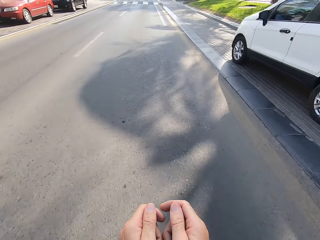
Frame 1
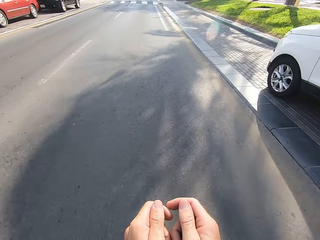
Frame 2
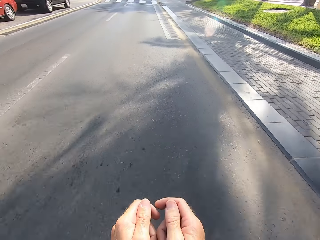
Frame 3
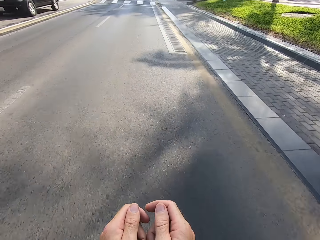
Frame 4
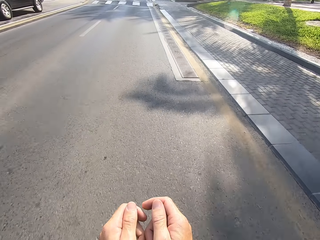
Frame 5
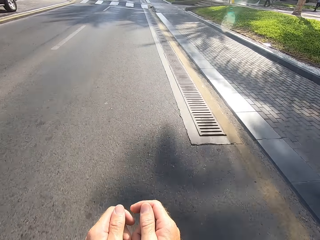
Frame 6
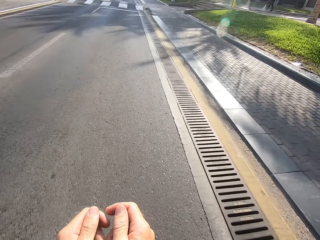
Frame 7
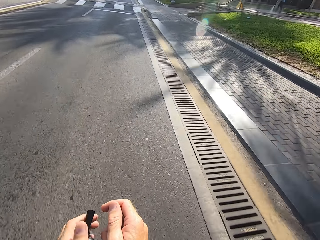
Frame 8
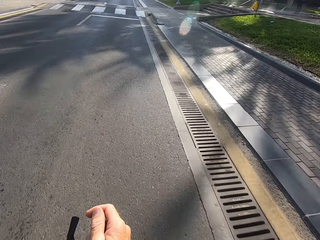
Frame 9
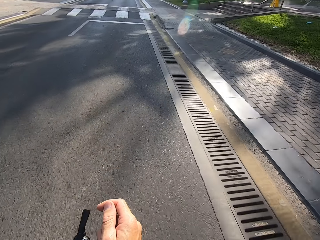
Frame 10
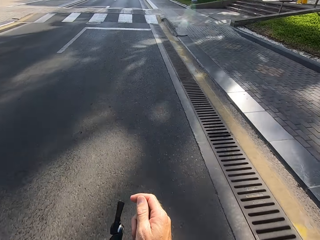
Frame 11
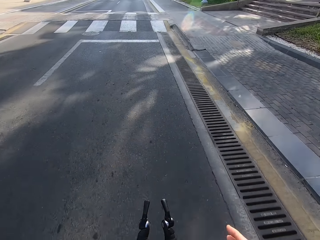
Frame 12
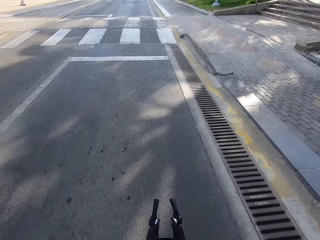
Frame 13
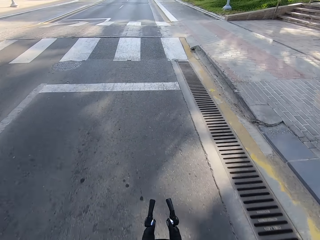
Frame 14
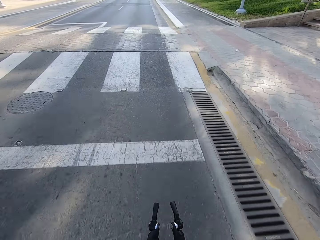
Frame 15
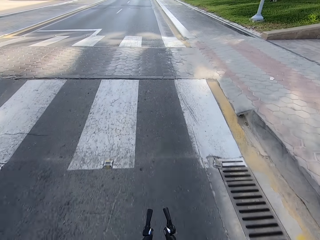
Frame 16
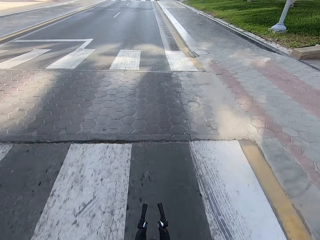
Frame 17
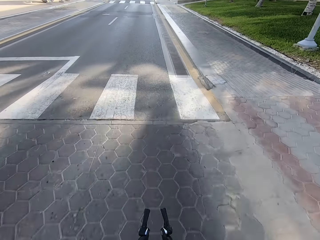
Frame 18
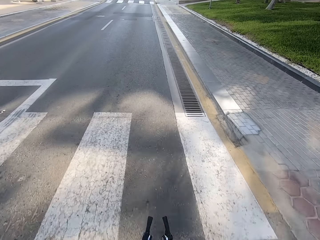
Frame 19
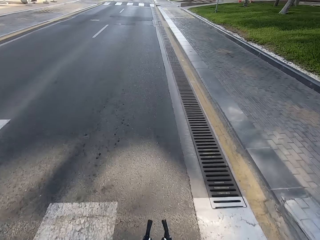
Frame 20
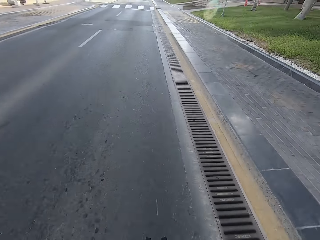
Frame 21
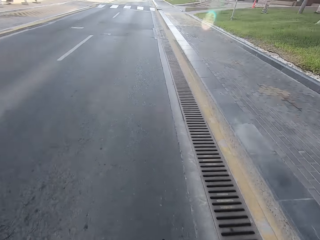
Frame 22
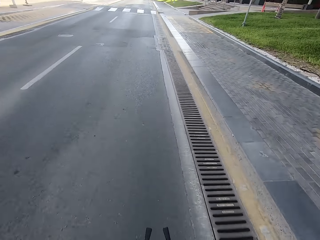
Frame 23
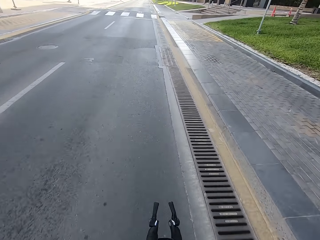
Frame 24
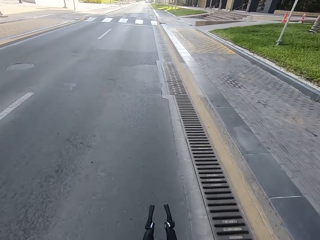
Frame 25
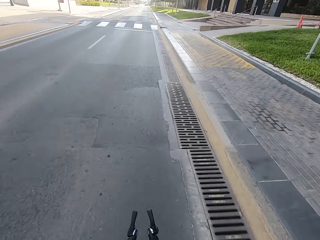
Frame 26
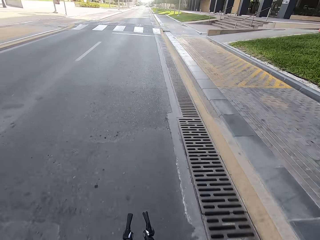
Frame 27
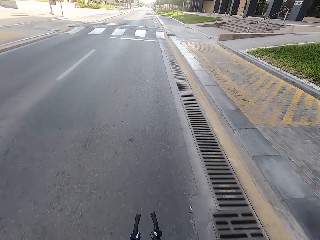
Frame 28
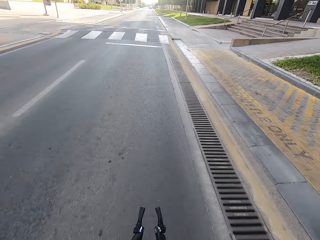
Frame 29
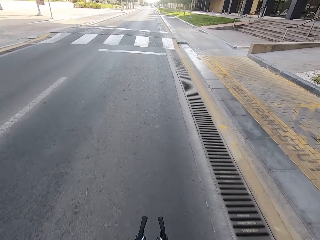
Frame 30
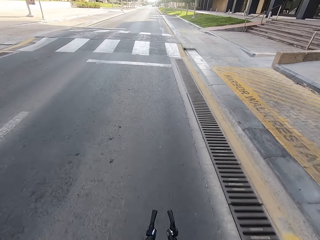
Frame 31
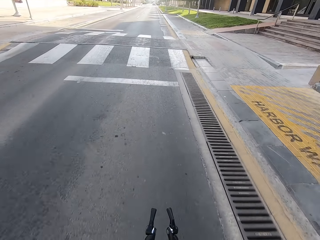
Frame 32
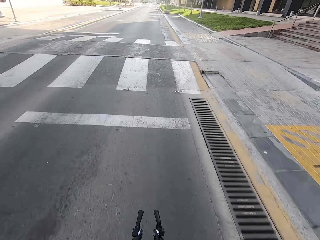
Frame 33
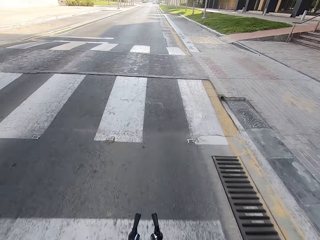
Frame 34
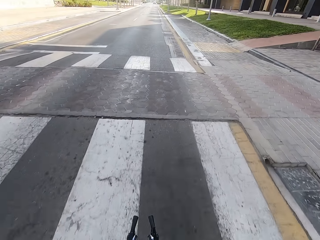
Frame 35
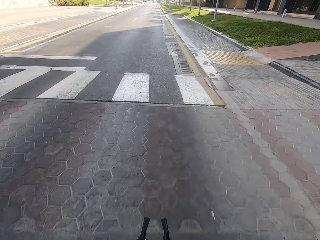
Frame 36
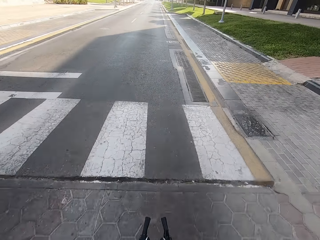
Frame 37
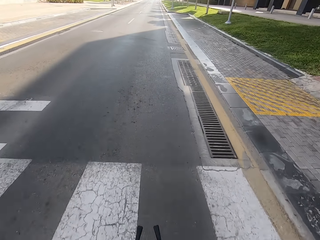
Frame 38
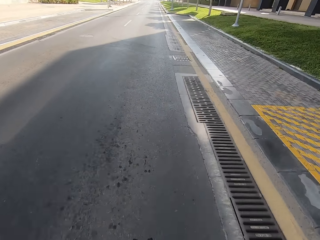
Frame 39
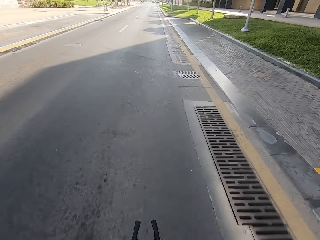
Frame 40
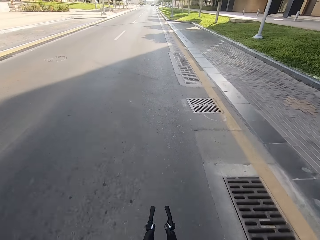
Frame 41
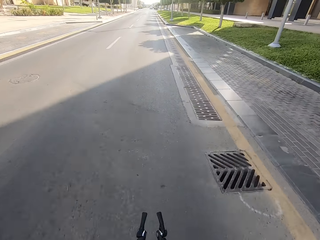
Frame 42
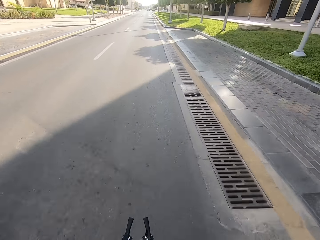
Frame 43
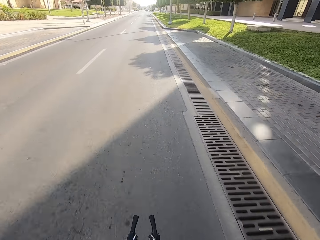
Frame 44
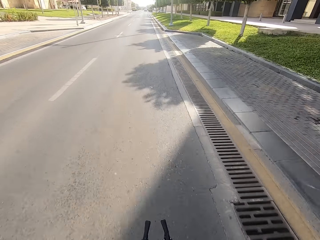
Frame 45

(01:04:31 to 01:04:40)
The camera wearer swings the left hand. They touch something. They swing the right hand. They touch something. They cycle on the road.

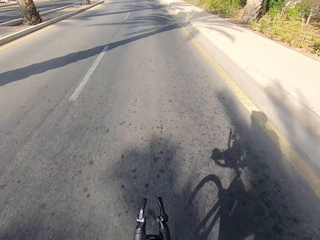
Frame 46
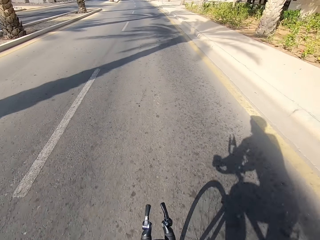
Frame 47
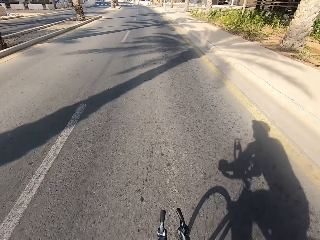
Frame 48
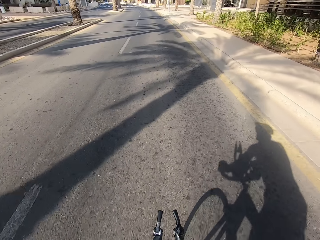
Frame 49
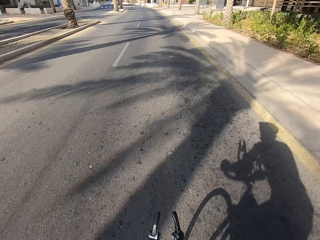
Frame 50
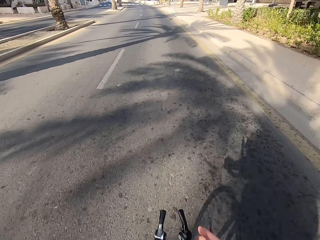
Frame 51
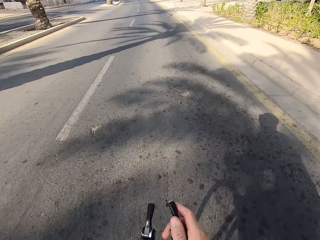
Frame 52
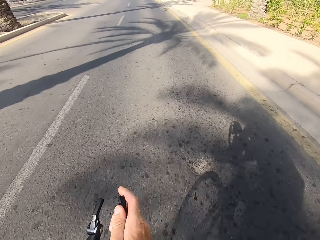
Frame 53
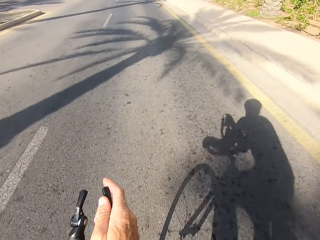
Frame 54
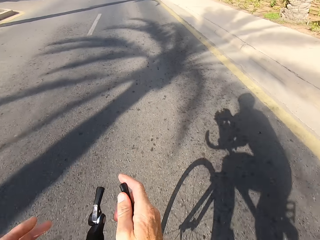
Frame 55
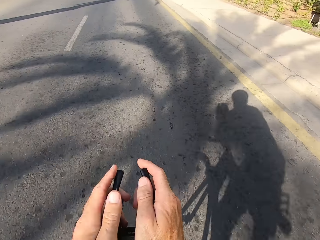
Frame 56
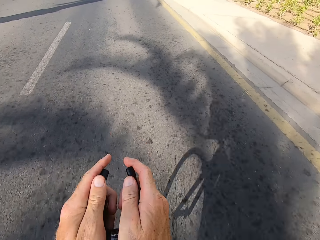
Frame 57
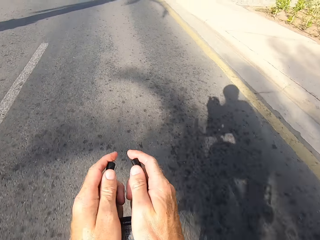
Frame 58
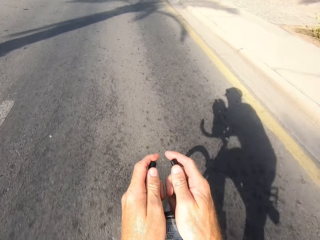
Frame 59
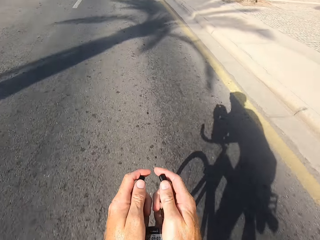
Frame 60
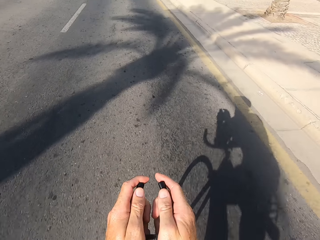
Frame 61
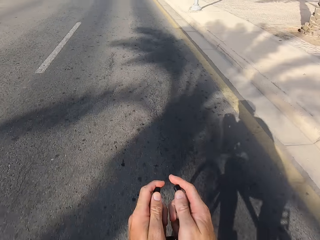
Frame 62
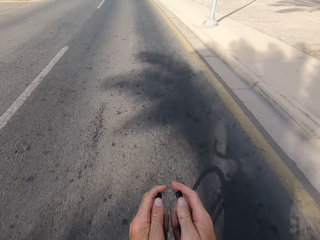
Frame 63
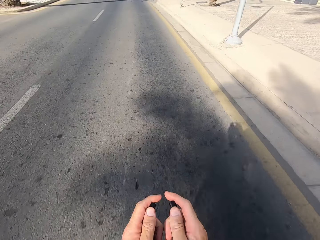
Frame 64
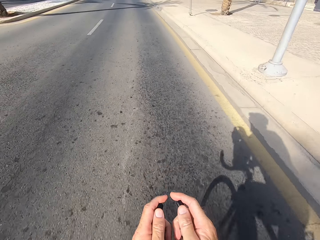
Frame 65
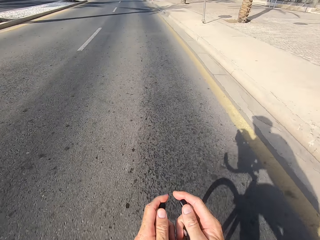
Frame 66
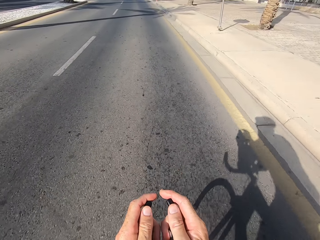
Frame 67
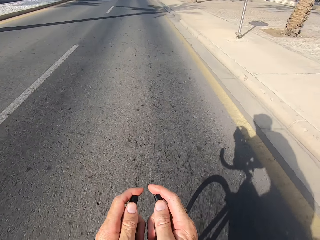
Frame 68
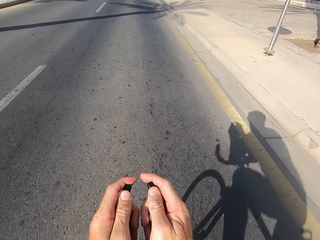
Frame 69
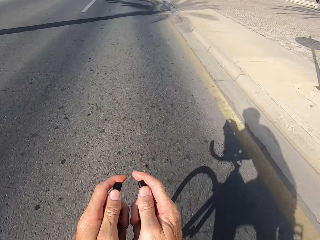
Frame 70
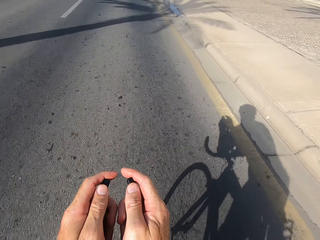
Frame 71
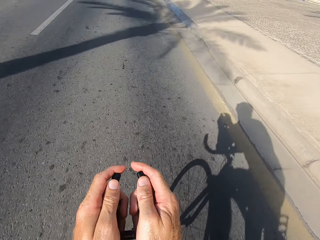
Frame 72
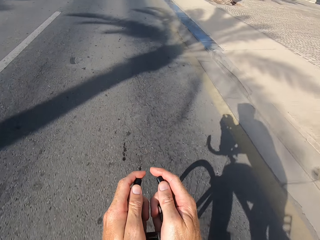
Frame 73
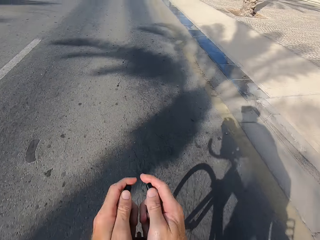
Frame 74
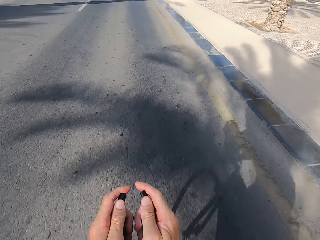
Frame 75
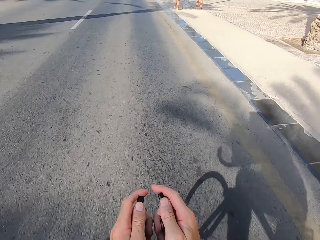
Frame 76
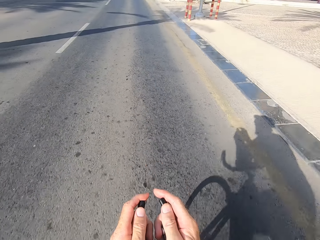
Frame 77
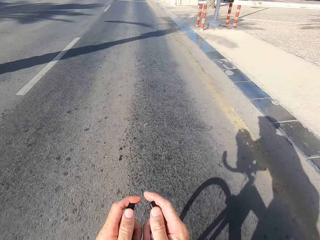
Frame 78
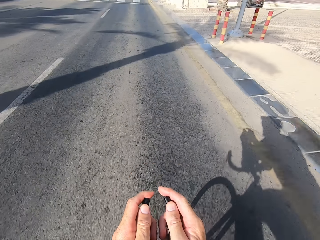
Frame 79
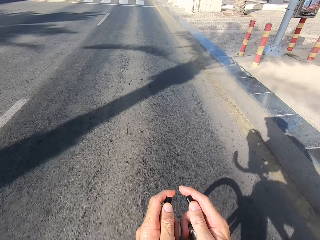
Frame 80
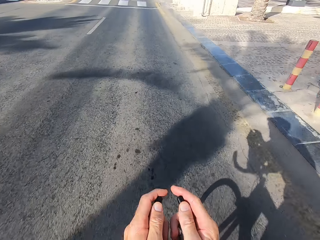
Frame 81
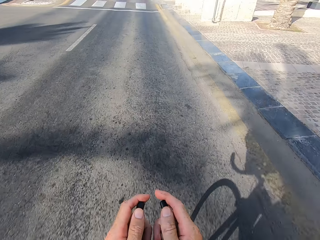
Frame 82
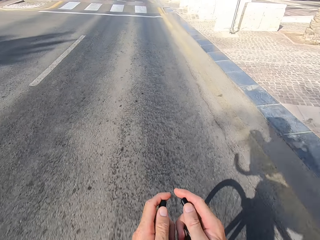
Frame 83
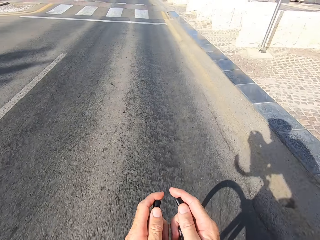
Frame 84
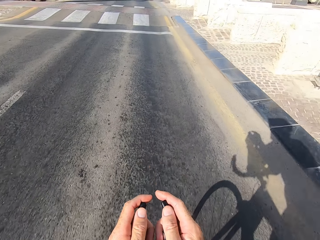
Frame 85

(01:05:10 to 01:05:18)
The camera wearer swings the right hand. They hold the bike rest handlebar. They lift the right hand. They hold the bike rest handlebar. They cycle on the road.

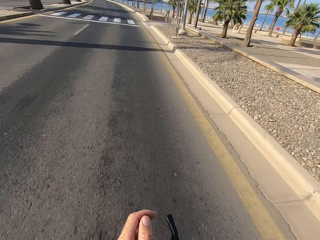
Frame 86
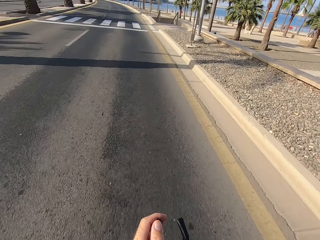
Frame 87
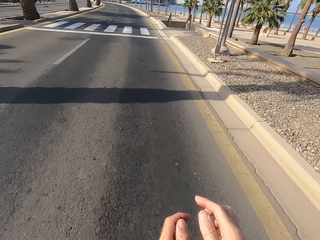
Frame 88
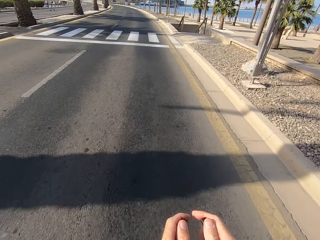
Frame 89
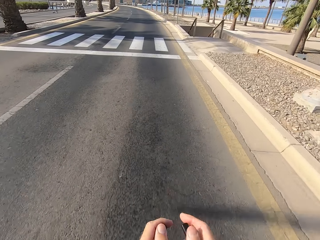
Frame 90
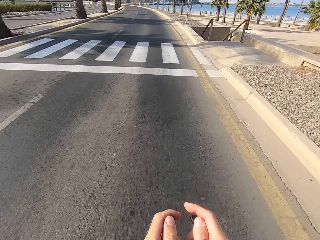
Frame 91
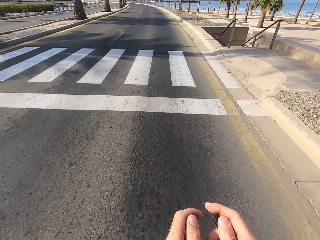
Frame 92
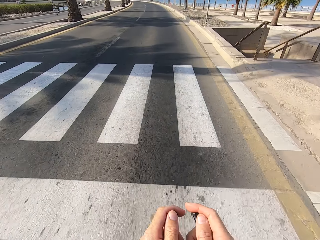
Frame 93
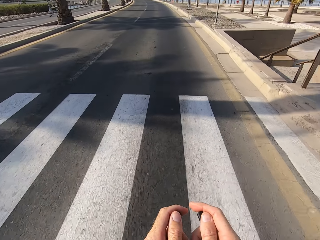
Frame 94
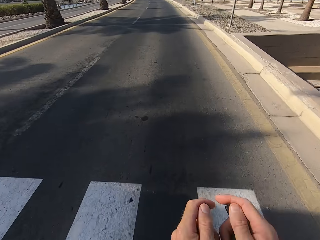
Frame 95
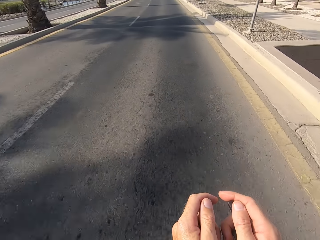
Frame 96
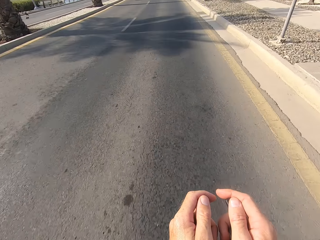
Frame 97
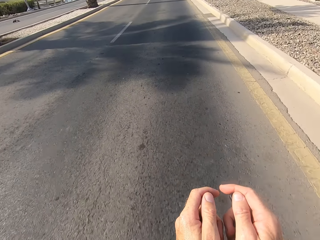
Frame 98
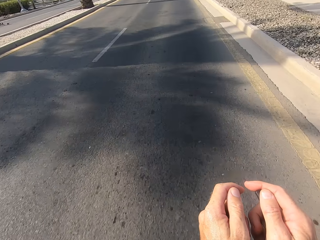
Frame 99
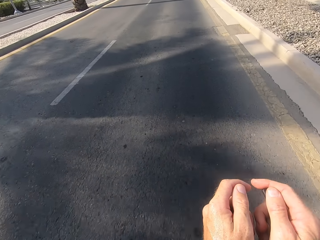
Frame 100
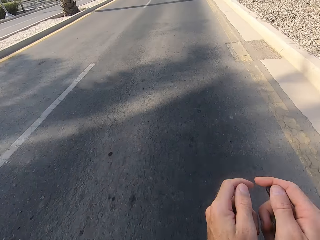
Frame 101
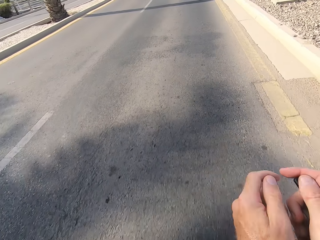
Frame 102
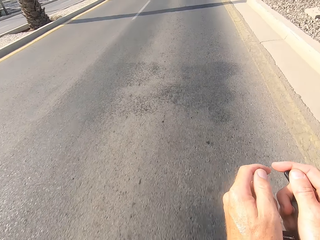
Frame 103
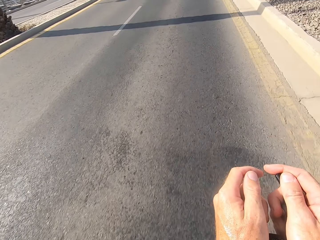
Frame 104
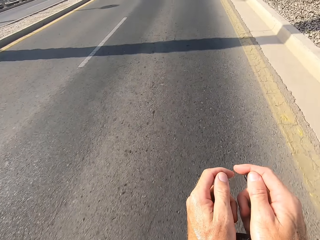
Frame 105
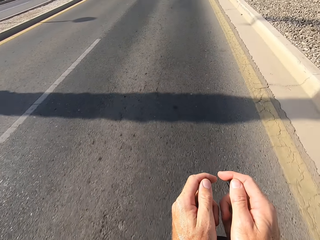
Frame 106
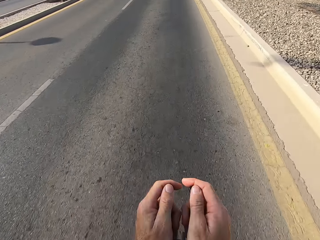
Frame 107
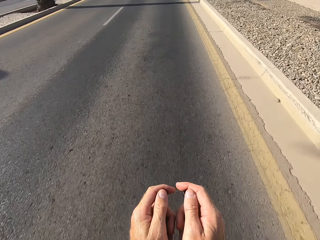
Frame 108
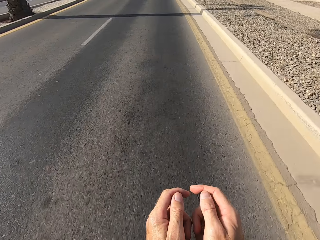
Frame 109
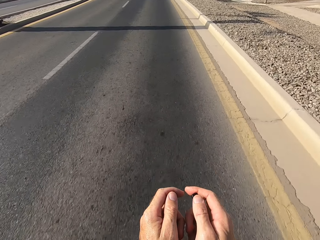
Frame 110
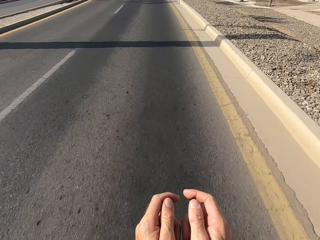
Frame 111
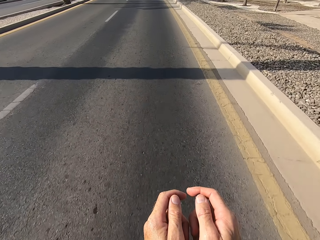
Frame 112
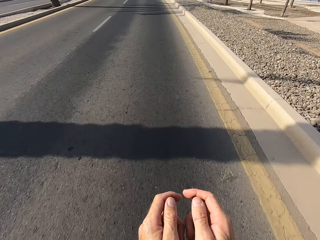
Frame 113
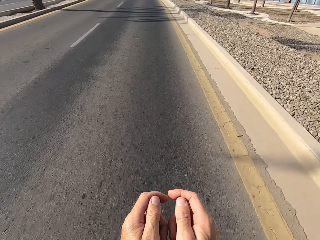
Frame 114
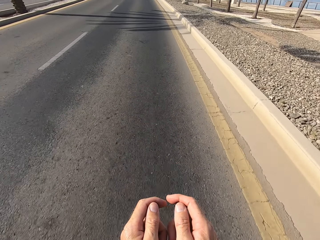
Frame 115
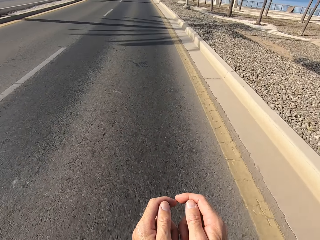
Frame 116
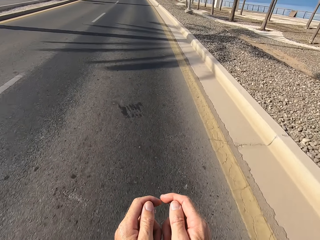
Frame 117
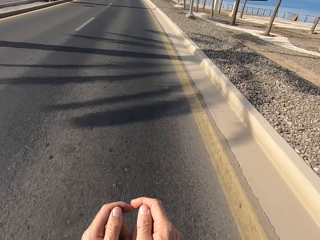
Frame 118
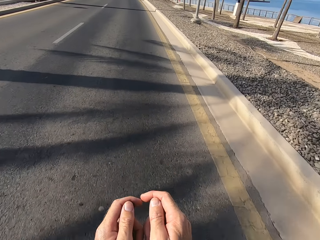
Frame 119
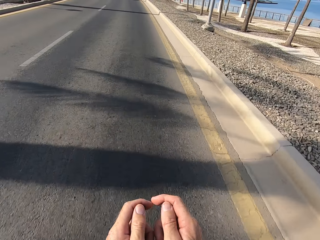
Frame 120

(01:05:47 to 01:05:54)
The camera wearer swings the right hand. They hold the bike rest handlebar. They cycle on the road.
